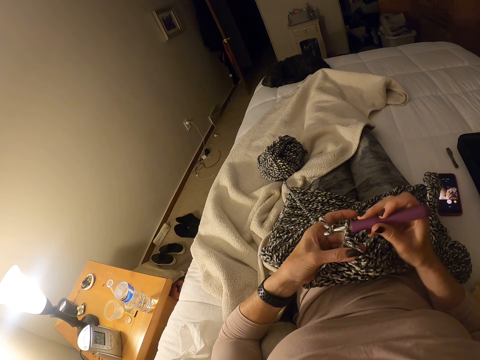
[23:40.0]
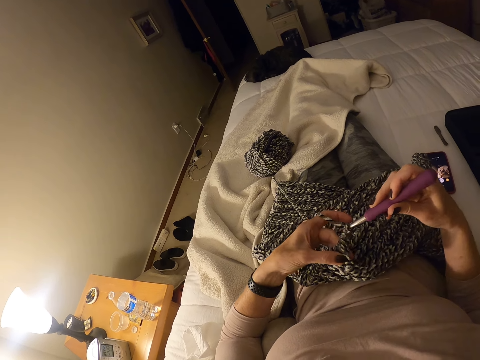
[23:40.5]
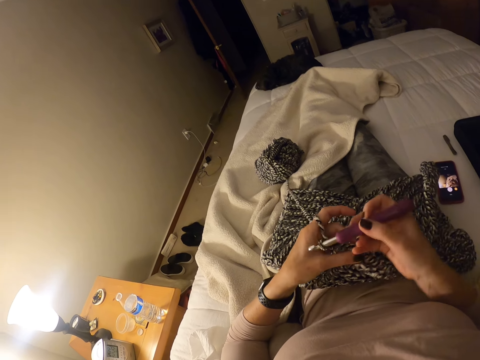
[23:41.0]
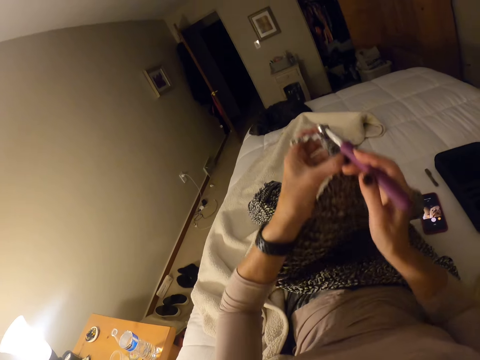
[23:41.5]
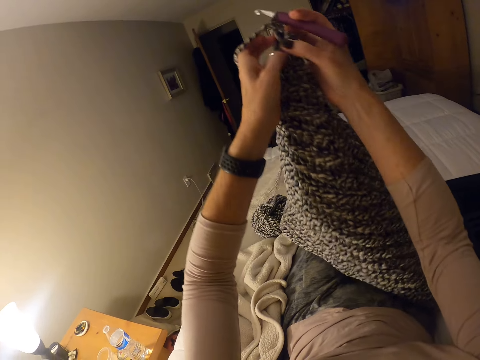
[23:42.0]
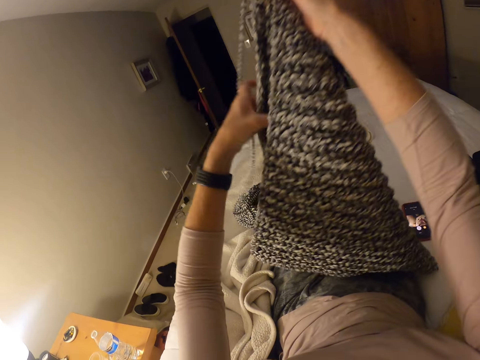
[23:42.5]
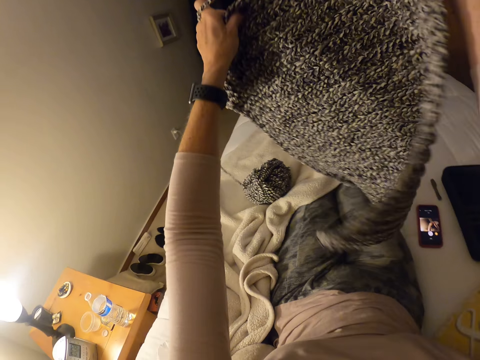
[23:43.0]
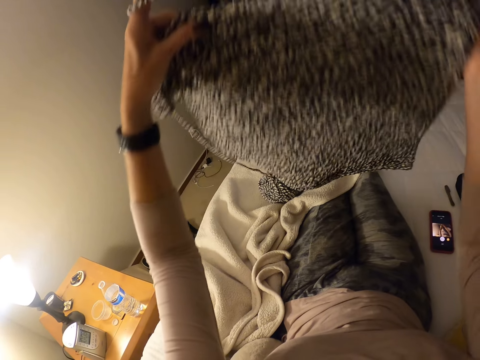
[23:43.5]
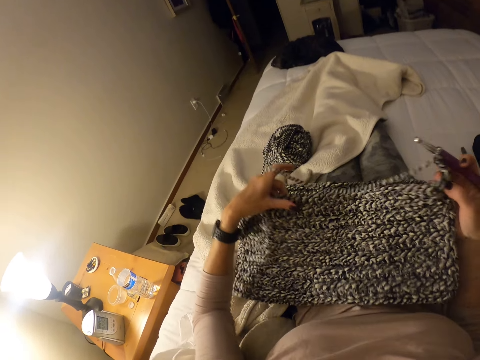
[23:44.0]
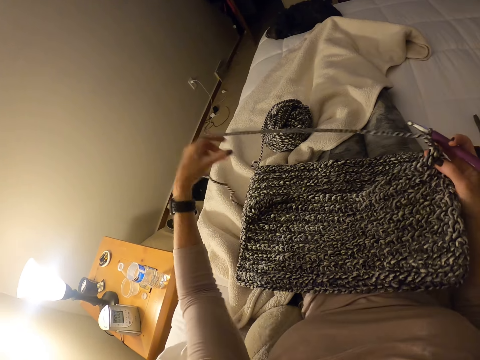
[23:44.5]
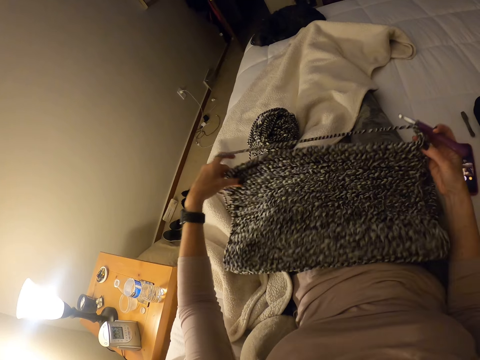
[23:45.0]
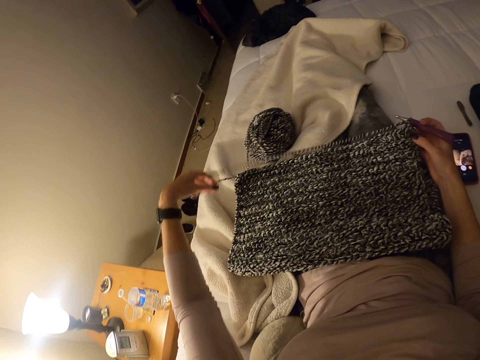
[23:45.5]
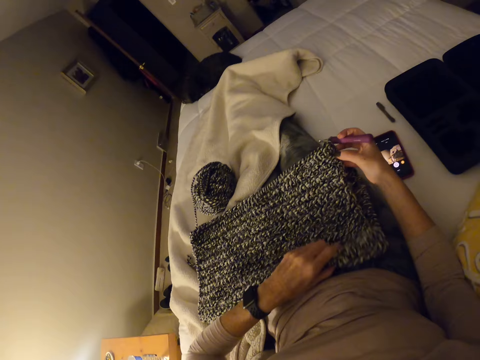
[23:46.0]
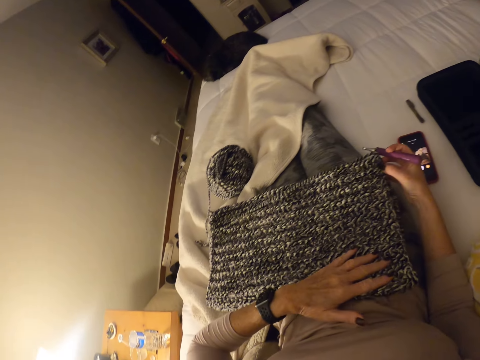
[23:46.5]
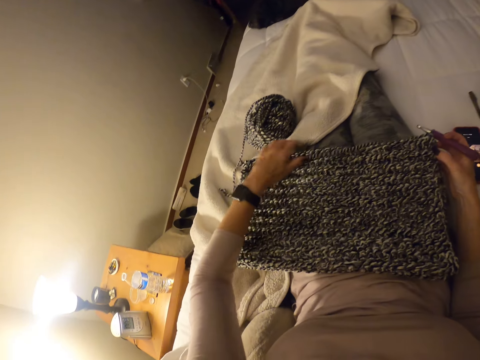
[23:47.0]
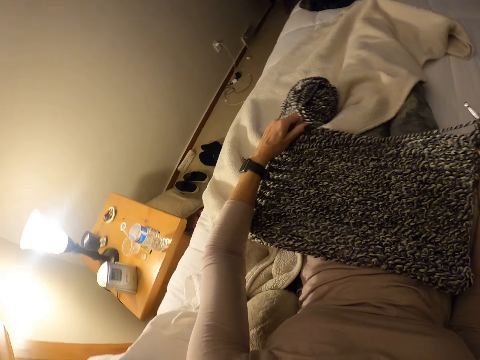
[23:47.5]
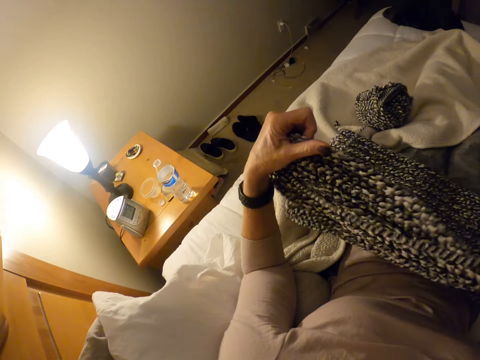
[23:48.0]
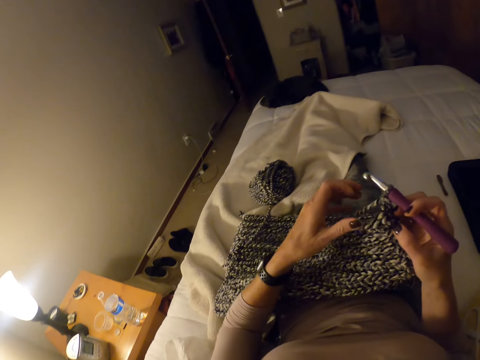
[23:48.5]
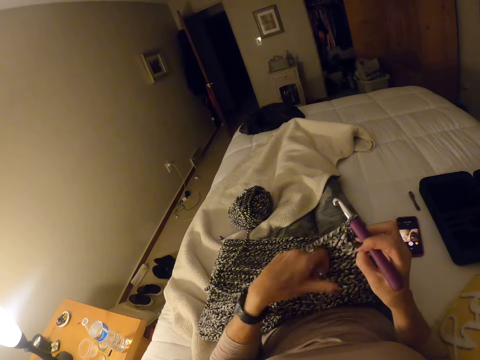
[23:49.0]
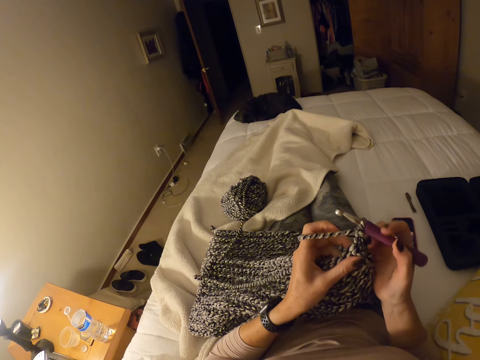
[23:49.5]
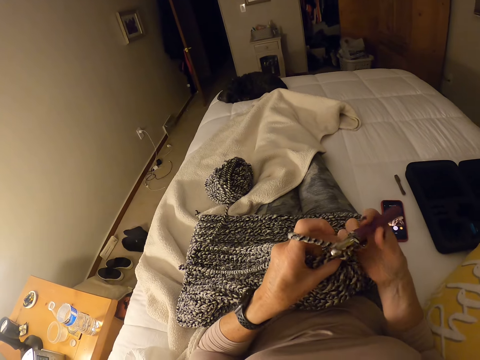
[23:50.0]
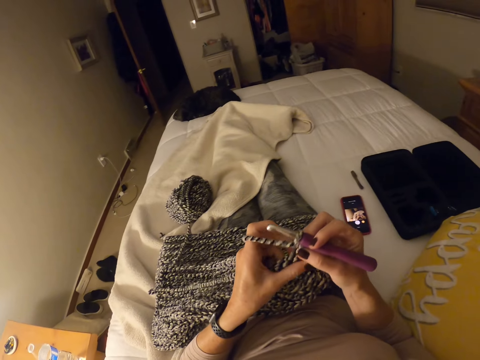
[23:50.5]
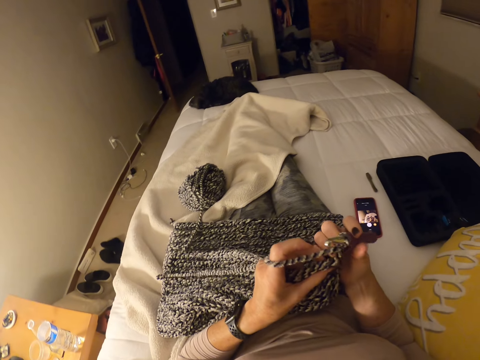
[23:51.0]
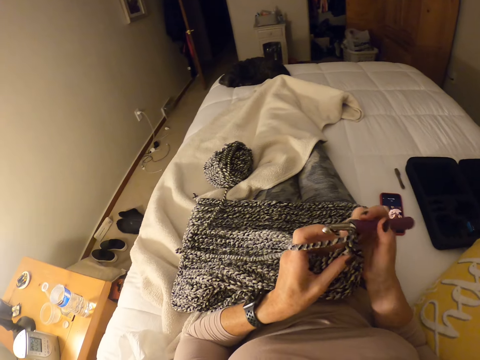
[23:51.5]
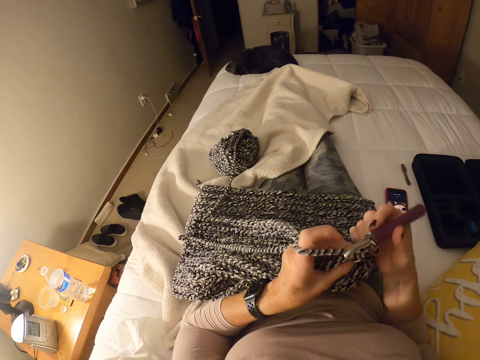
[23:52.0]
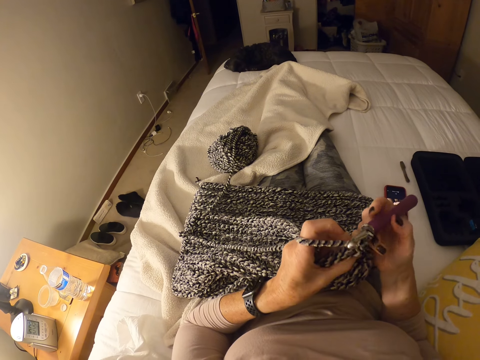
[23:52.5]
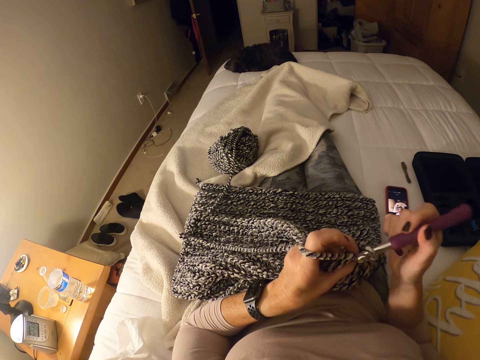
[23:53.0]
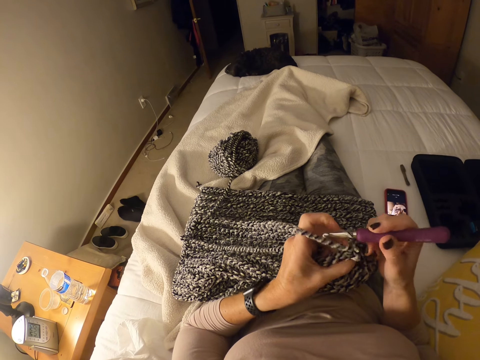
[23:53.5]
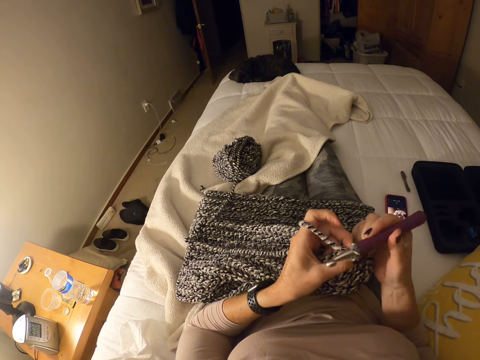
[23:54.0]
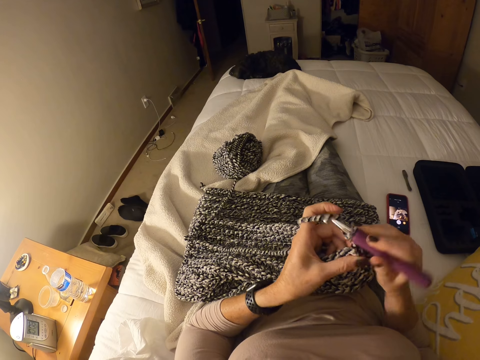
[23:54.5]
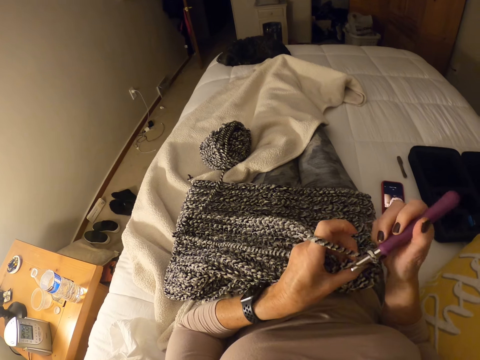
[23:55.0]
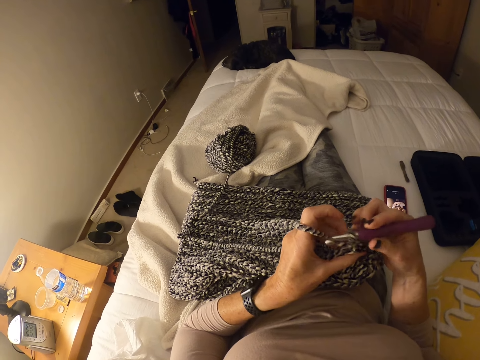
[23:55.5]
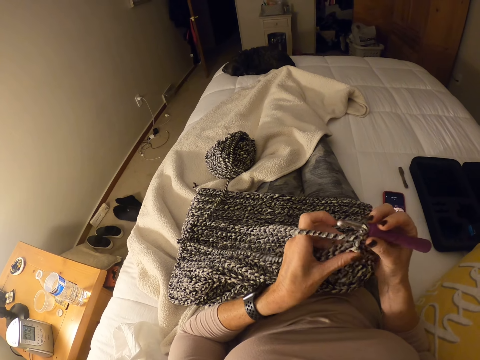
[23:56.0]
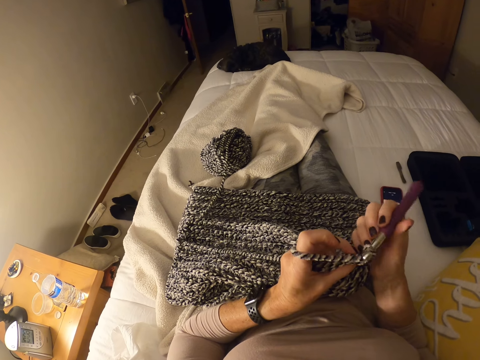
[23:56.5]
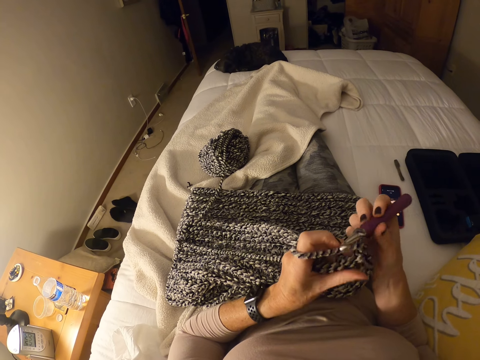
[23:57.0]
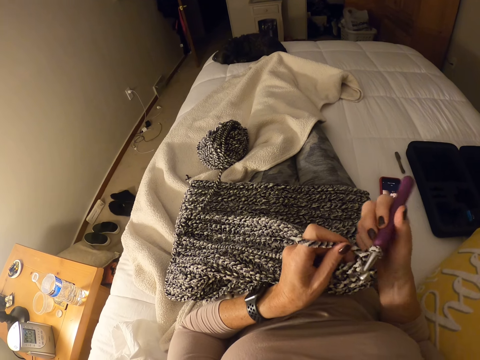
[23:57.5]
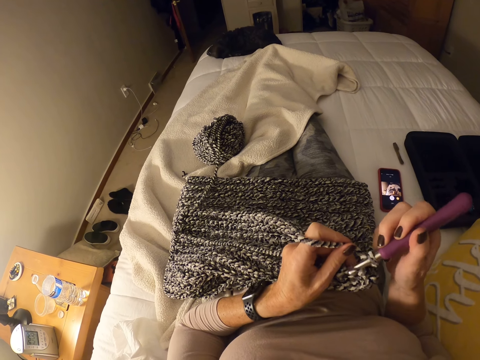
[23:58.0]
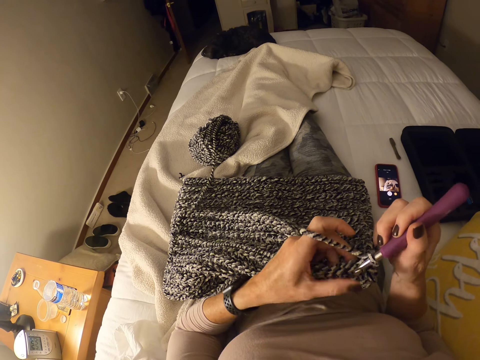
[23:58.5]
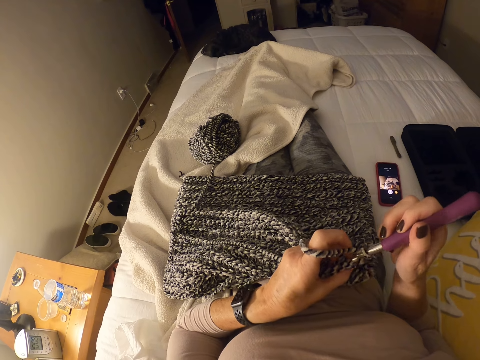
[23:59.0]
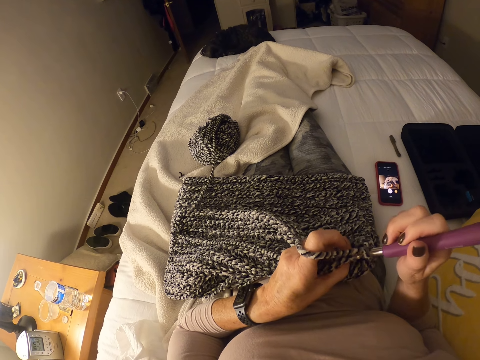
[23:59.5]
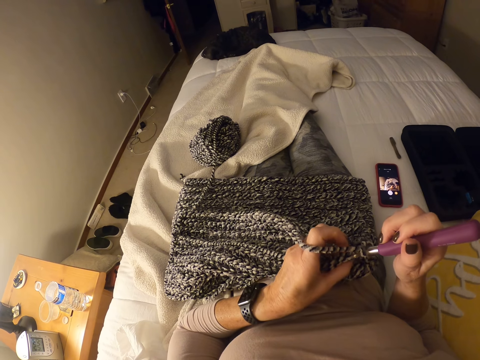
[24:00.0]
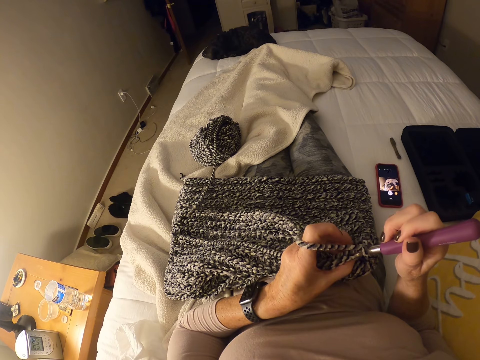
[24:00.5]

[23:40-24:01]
The camera wearer lifts the garment. She stretches the crocheted material. She folds the garment. She puts the crocheted material on her lap. She unfolds the garment. She begins to crochet. She continues to crochet.

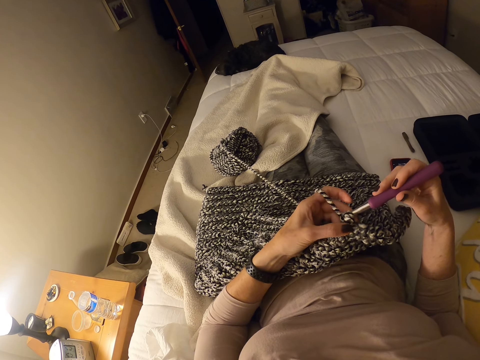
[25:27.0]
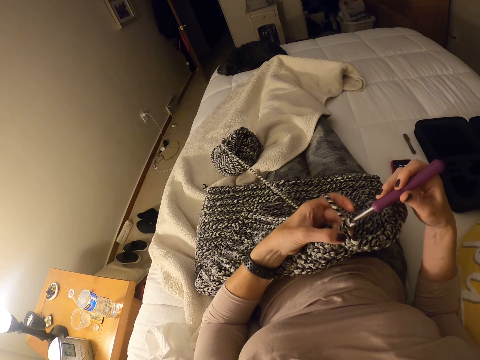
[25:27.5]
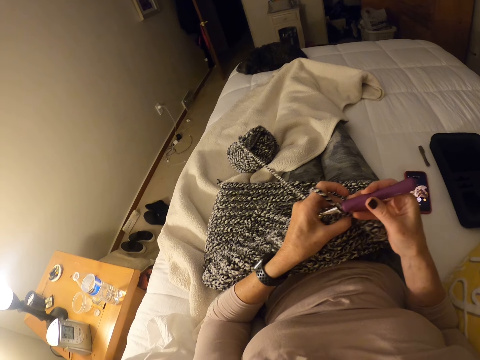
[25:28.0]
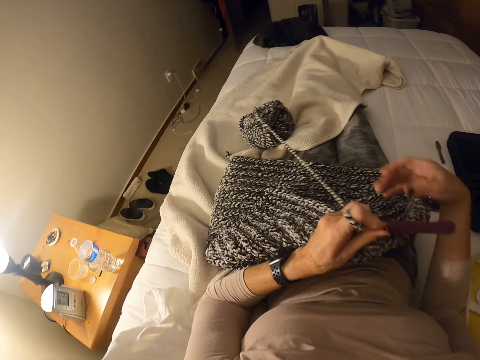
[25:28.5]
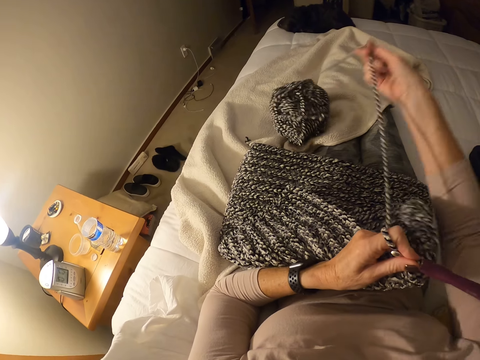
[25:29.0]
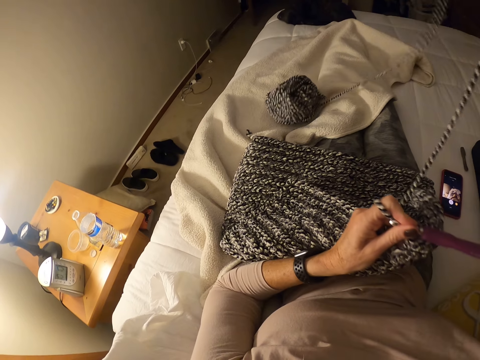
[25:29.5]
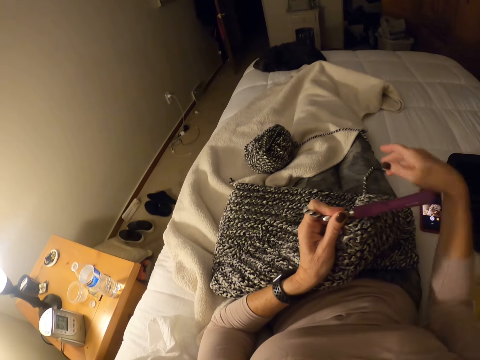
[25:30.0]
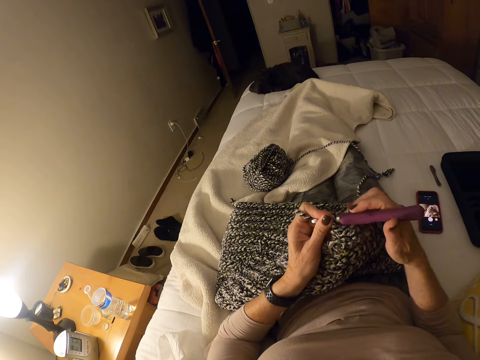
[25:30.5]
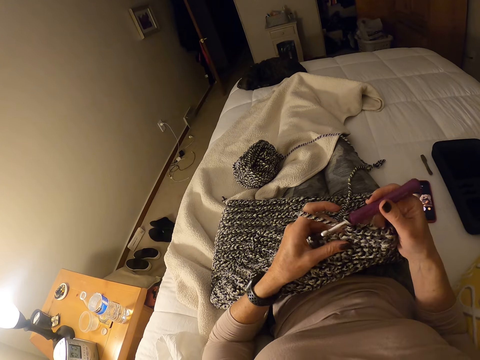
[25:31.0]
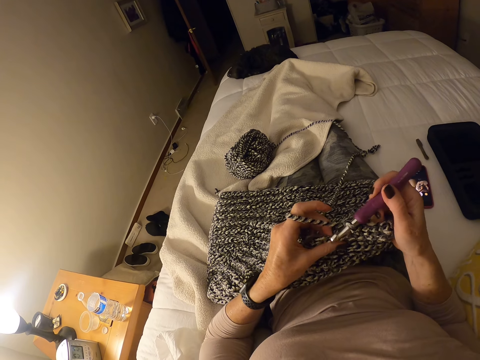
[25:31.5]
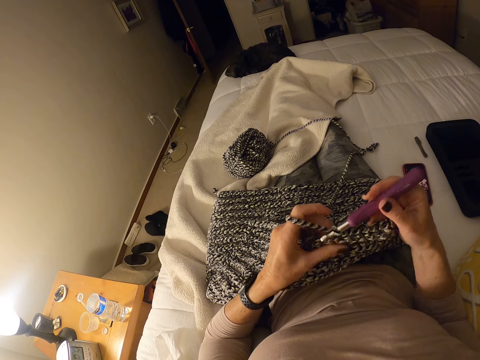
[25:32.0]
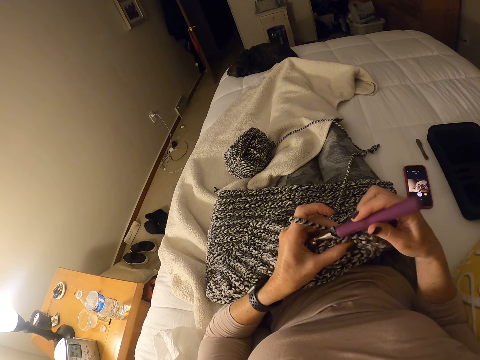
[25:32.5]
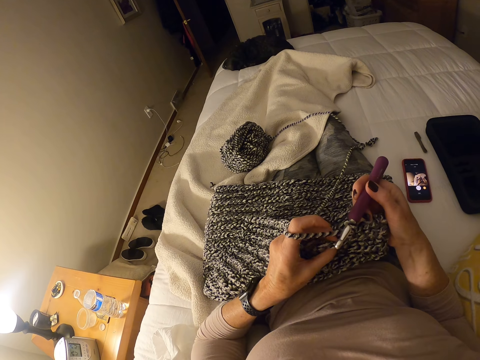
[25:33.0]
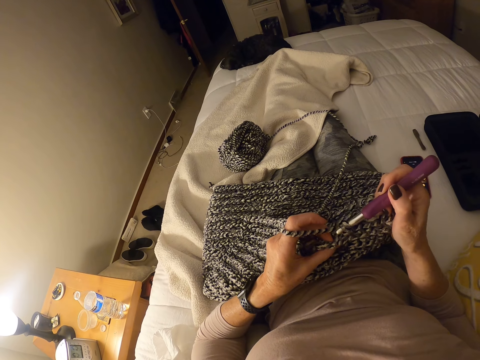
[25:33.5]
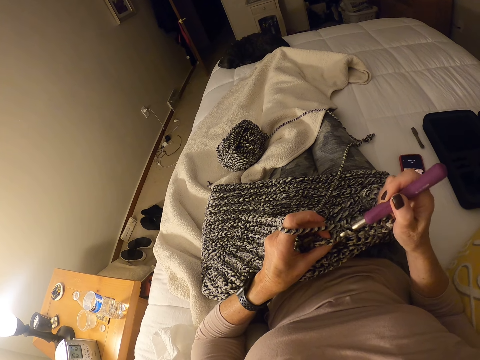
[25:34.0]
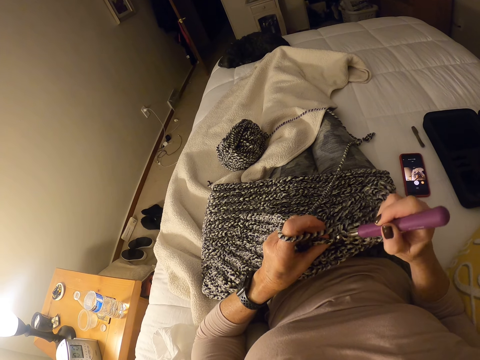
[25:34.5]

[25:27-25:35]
The camera wearer pulls the yarn from the bed with her right hand. She holds the crochet hook with her left hand. She starts to crochet.
